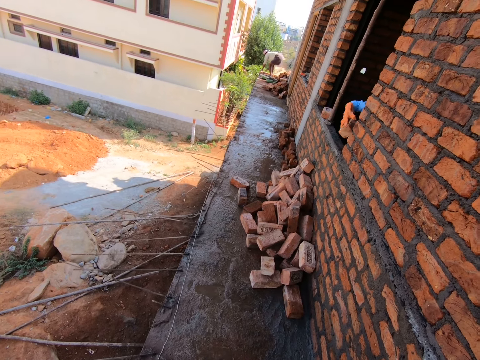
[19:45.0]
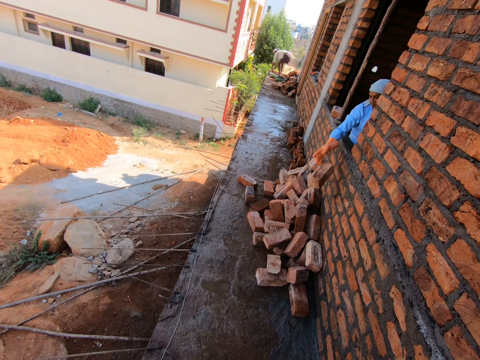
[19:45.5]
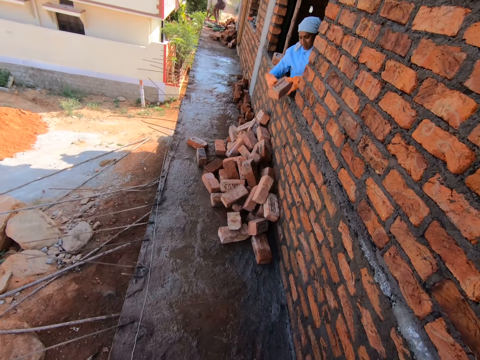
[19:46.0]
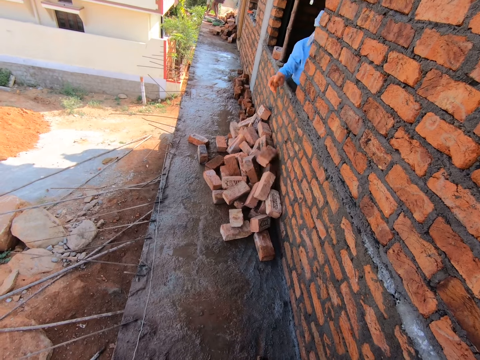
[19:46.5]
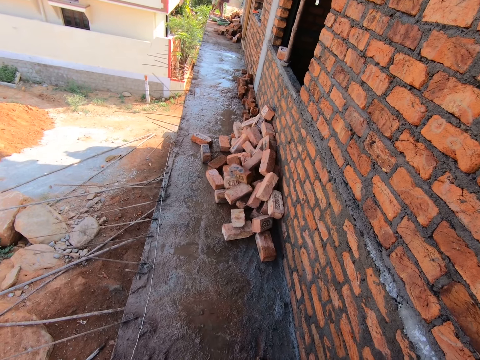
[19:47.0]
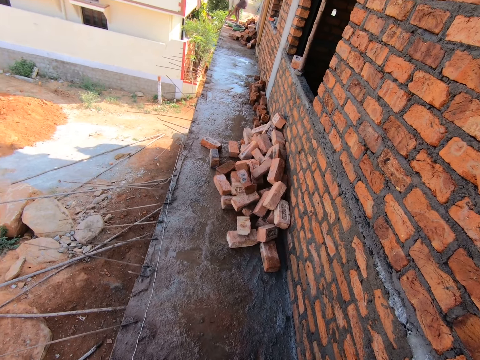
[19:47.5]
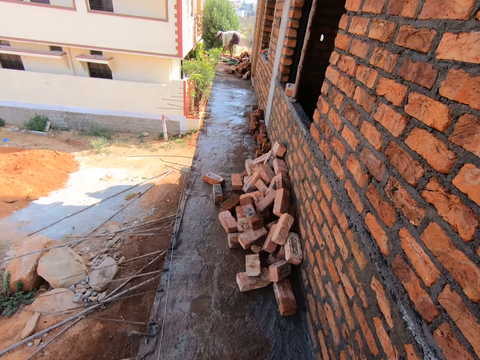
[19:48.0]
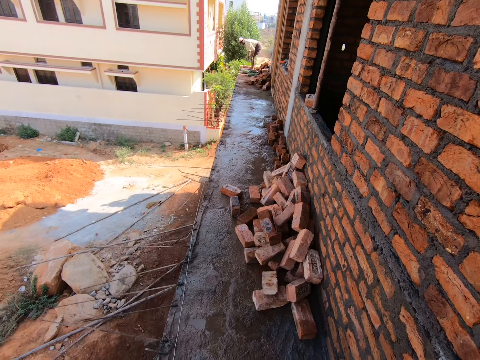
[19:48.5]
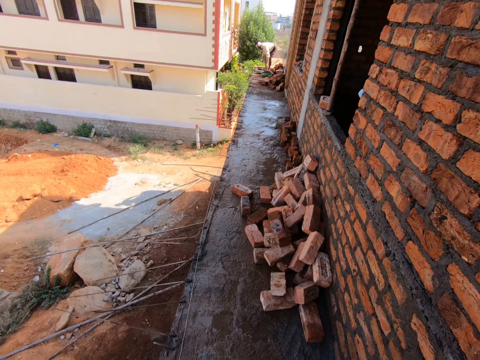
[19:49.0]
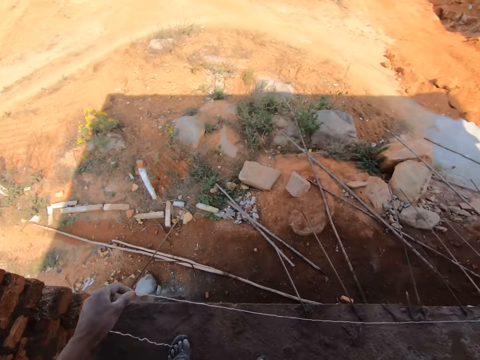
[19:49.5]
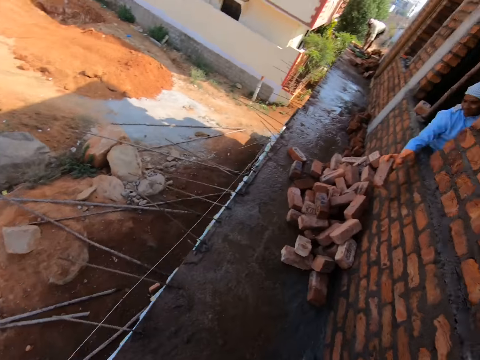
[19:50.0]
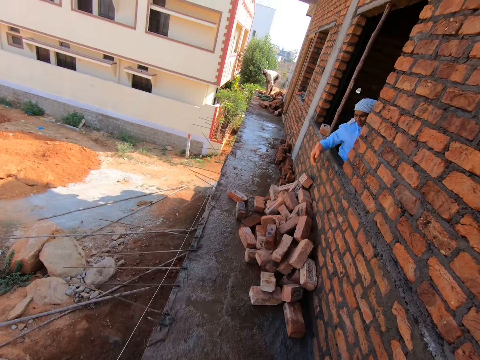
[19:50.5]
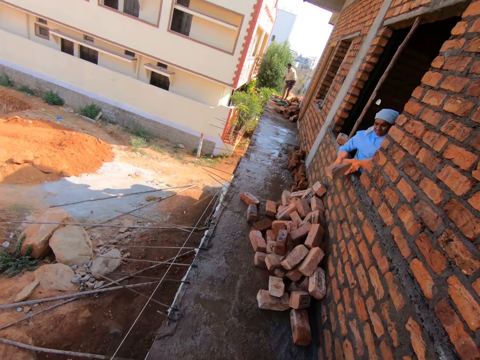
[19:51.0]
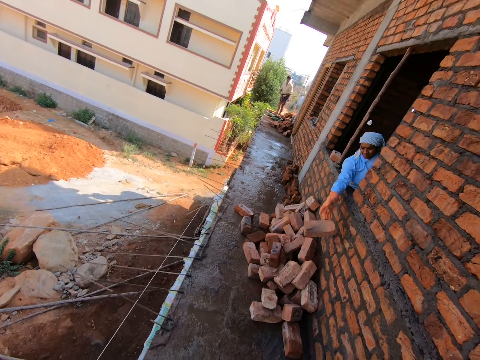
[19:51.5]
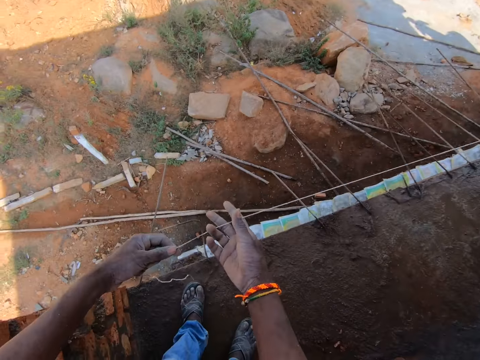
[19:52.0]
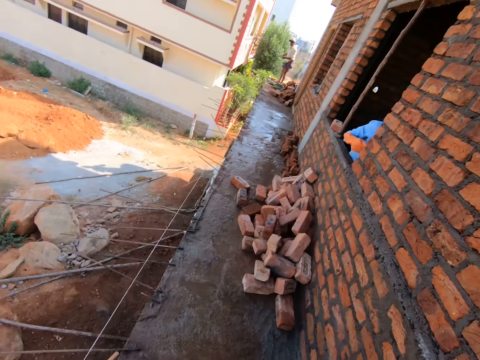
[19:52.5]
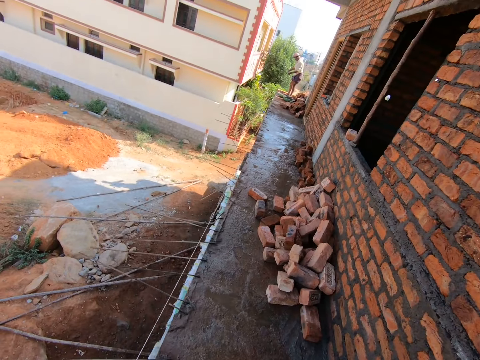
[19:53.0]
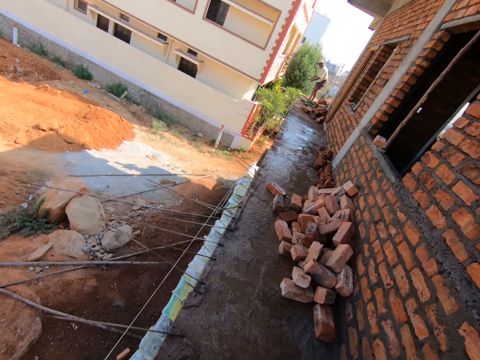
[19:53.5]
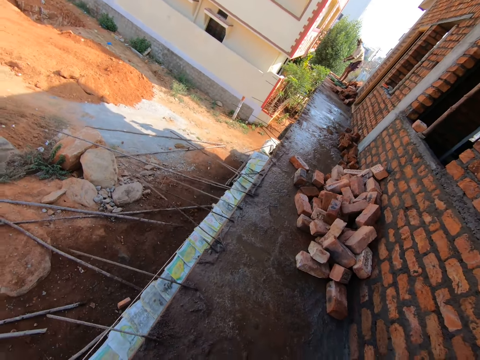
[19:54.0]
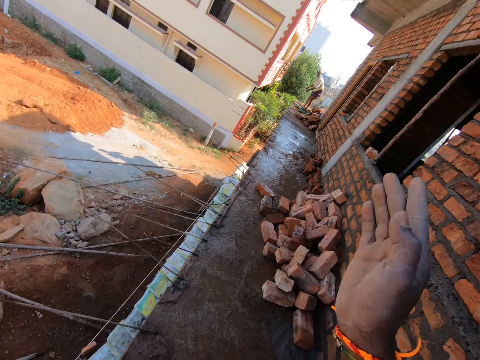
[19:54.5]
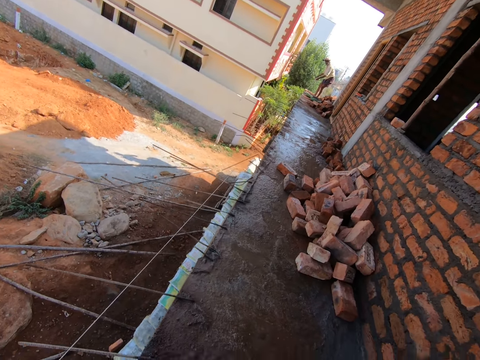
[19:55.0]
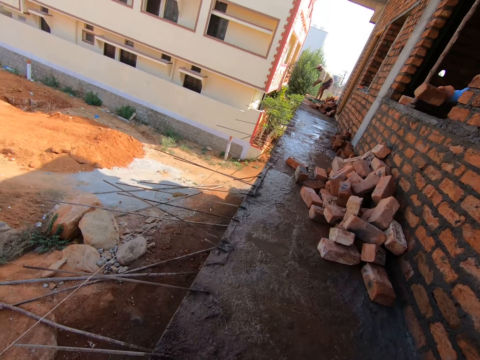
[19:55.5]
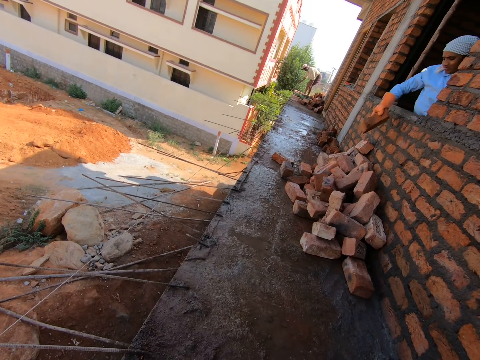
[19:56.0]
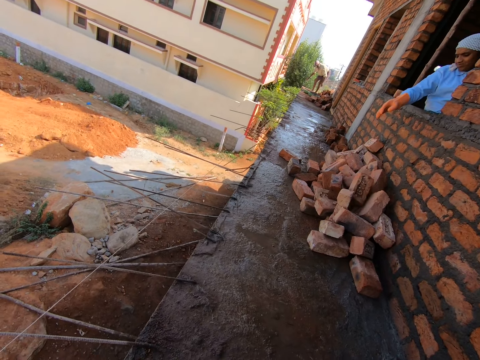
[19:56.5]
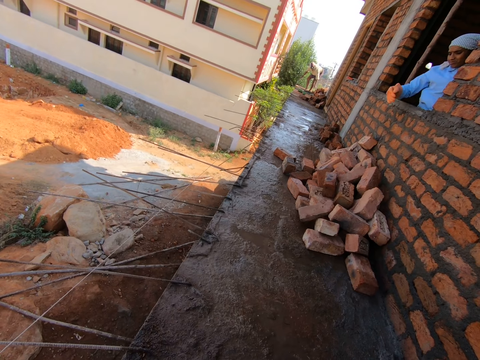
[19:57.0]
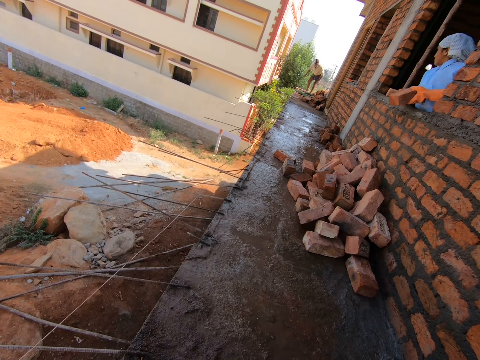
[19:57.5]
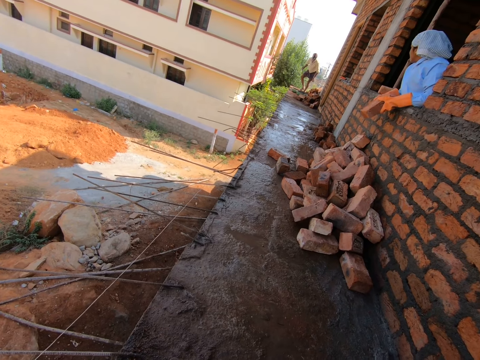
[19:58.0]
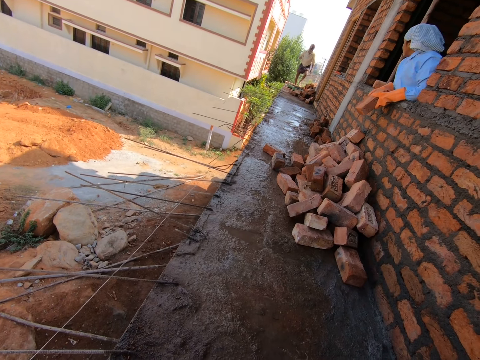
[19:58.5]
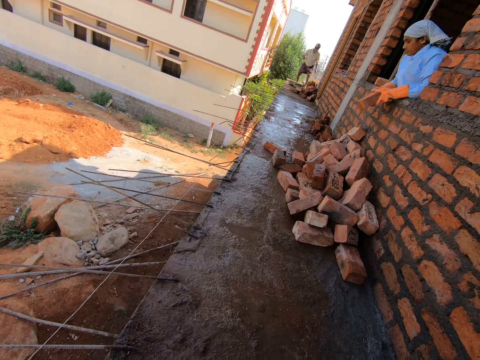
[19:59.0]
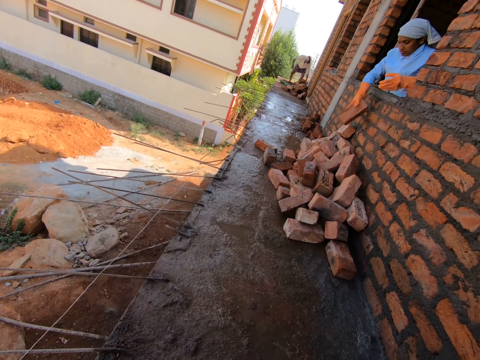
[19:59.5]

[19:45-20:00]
A person holds a brick on the window, throws the brick on the floor through the window, holds a brick with the right hand, throws the brick on the floor, and moves from the window. The camera wearer walks around. They measure the building with a string. They stretch the thread. The person throws a brick on the floor through the window, holds a brick with the right hand, and throws the brick on the floor through the window. The camera wearer measures the building with the string. The person moves from the window. The camera wearer gestures and lowers a hand. The person holds a brick on the window, throws the brick through the window, and looks around.

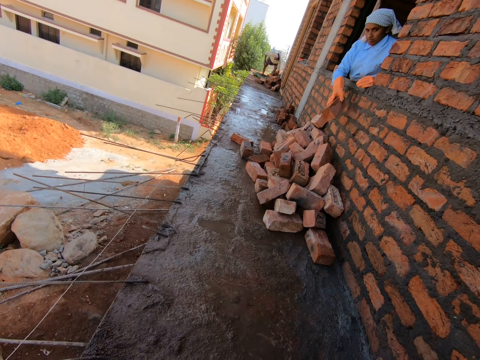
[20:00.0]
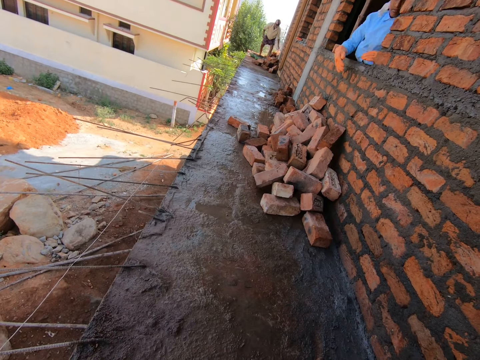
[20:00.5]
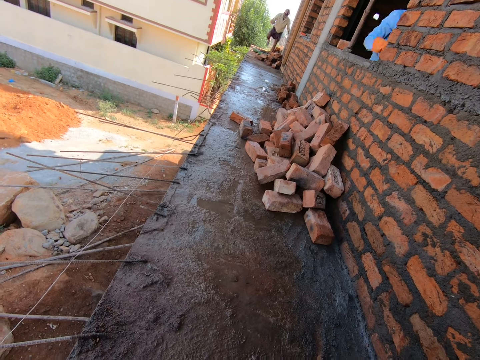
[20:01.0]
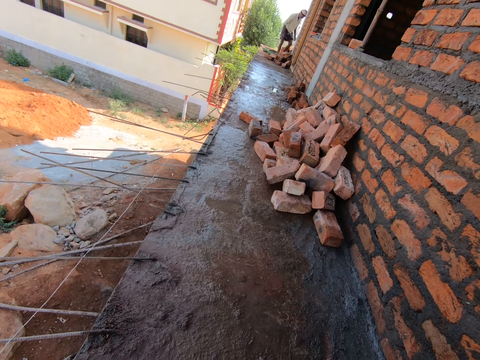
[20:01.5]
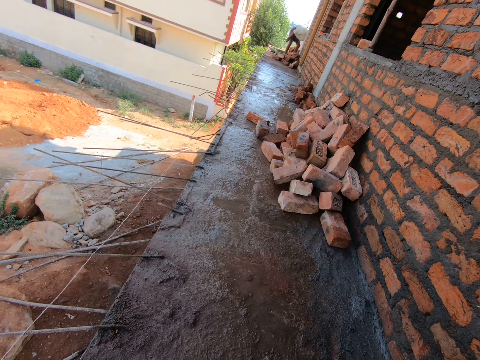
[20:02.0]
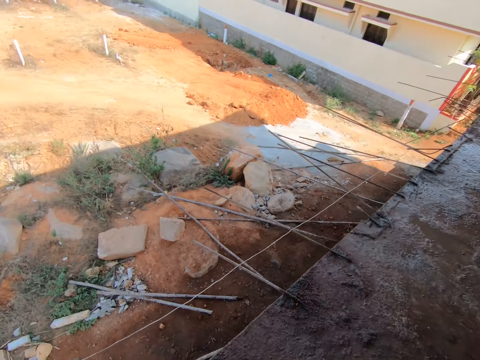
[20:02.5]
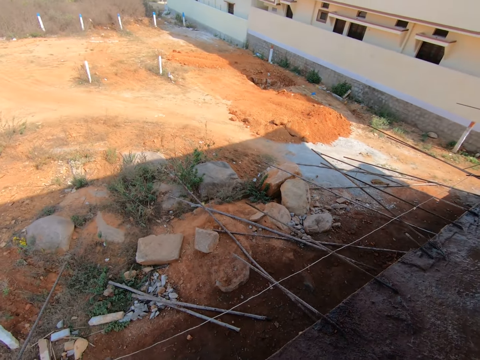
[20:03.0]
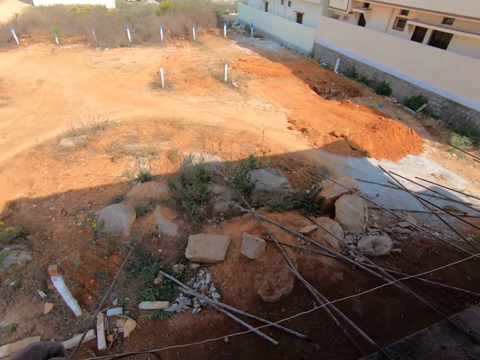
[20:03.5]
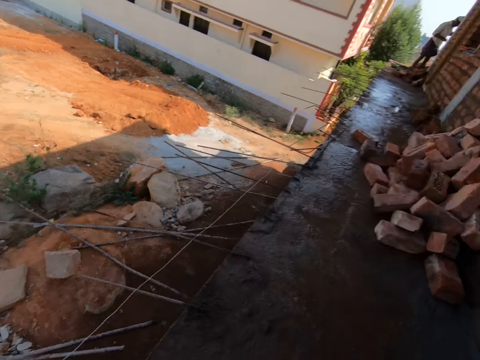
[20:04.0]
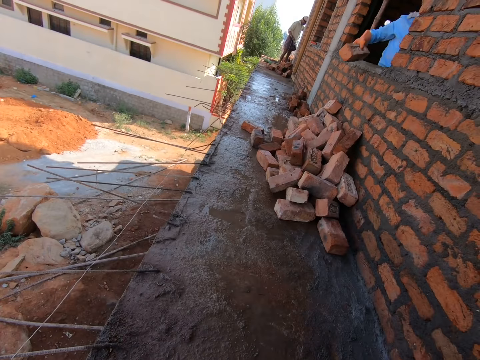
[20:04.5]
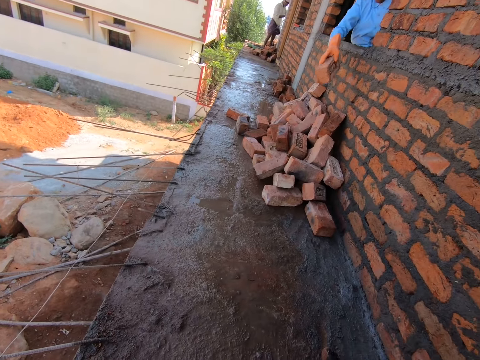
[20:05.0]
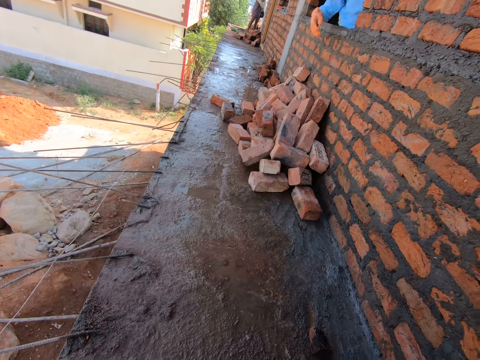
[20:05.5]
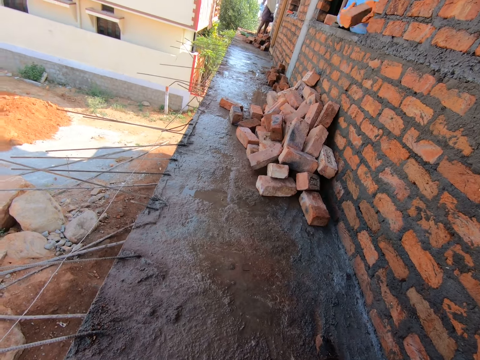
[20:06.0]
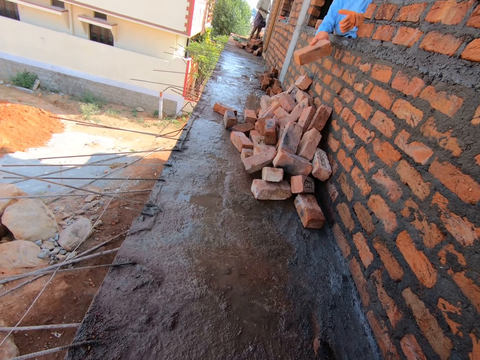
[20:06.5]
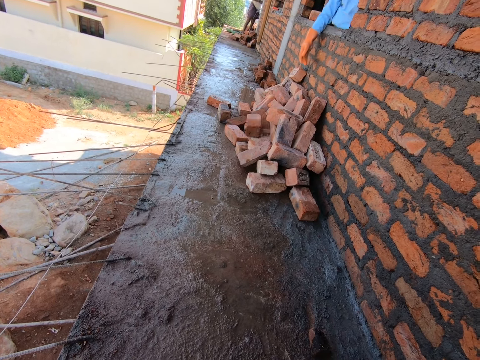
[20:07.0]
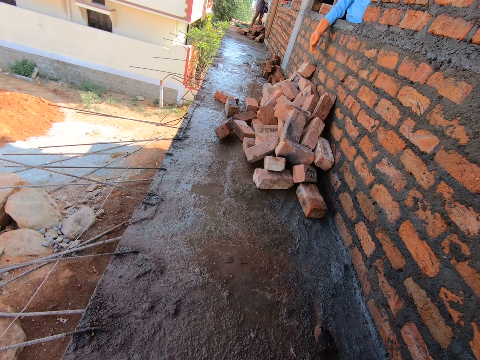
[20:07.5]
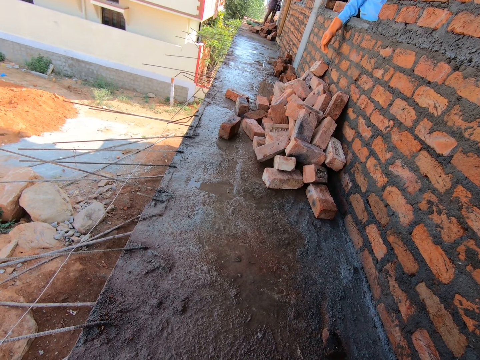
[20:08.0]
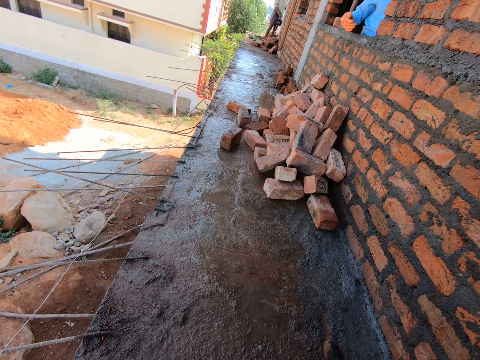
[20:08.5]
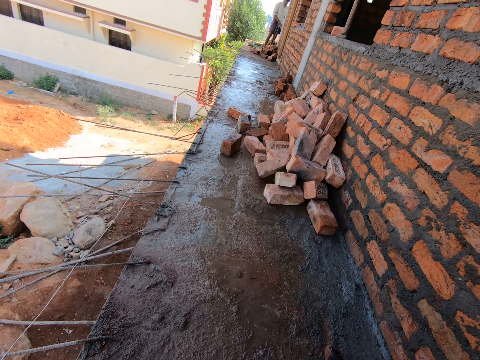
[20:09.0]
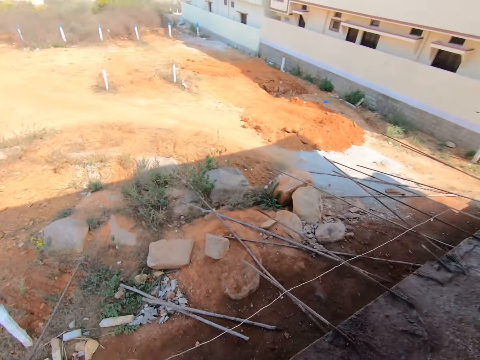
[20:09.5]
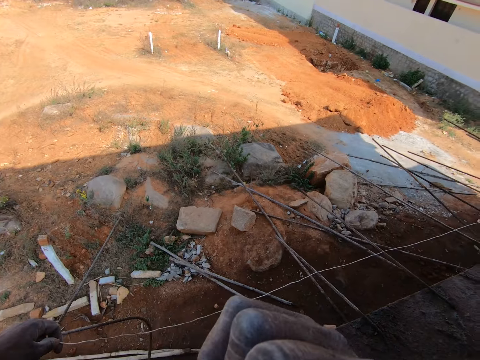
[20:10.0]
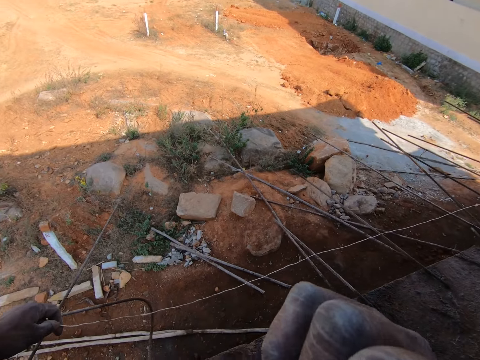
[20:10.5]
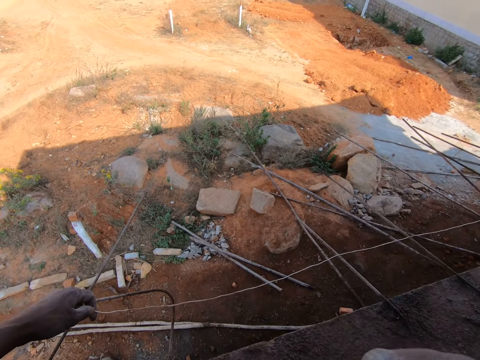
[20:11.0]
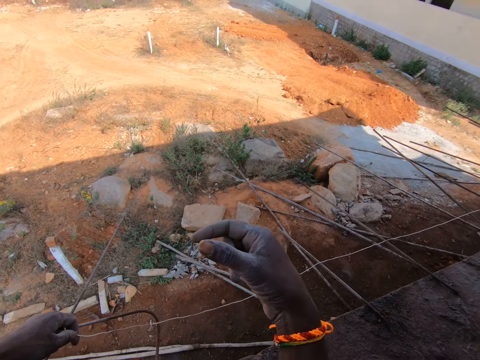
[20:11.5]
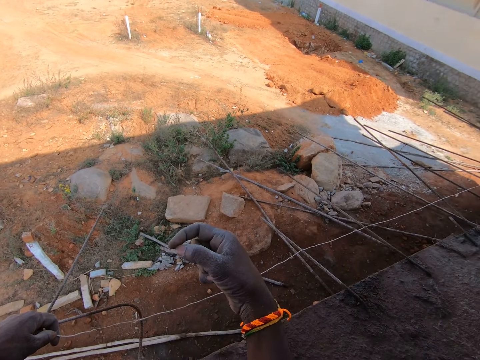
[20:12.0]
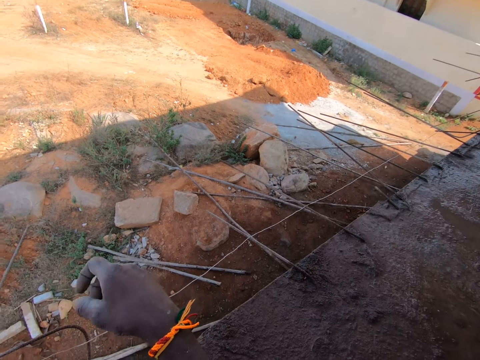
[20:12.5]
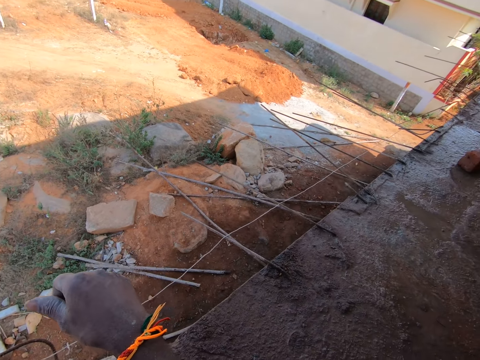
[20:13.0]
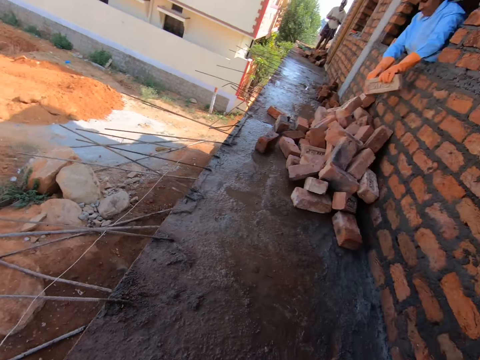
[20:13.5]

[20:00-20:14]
A person holds the brick with the right hand. The person throws the brick on the floor. The person moves from the window. The camera wearer looks around. The person holds the brick on the window. The person stretches the brick through the window. The person throws the brick through the window outside. The person holds the brick with the right hand. The person throws the brick on the floor through the window. Another person builds the building. The first person moves from the window. The camera wearer bites the nail on the right hand. They remove the hand from the mouth. They look on the nail. They wipe the nail.
